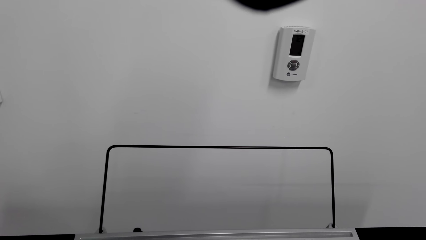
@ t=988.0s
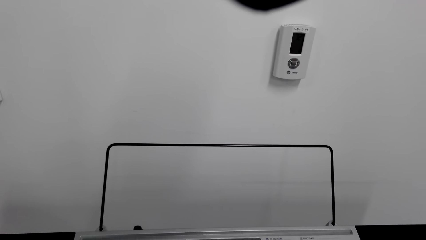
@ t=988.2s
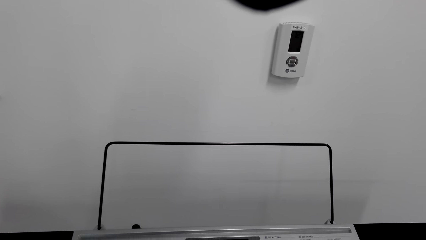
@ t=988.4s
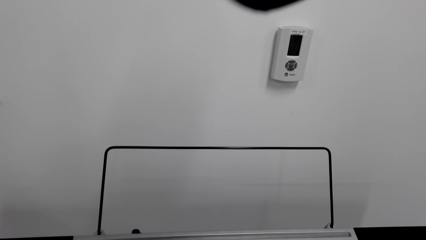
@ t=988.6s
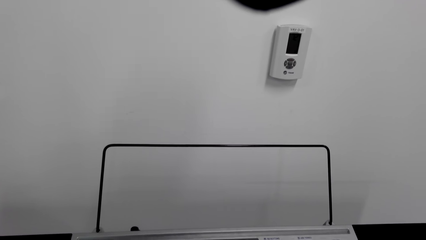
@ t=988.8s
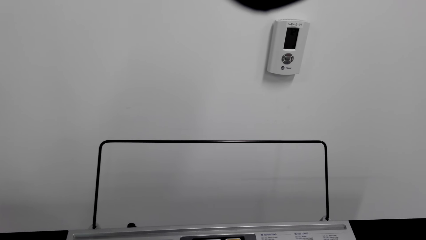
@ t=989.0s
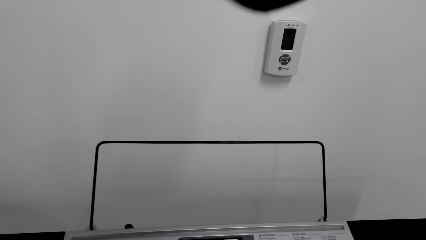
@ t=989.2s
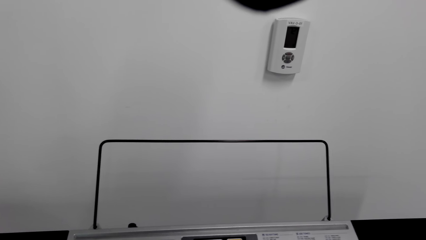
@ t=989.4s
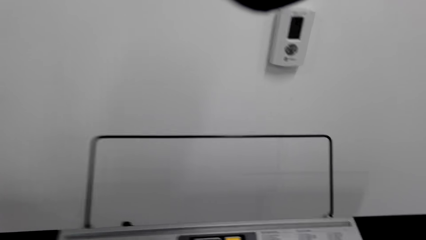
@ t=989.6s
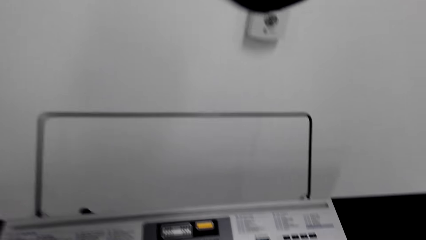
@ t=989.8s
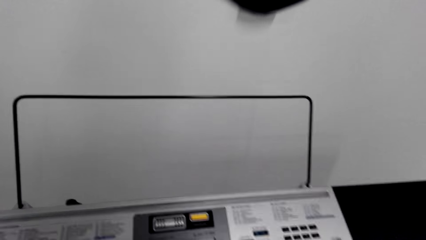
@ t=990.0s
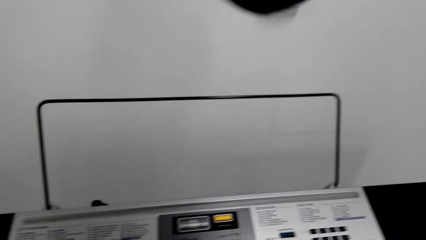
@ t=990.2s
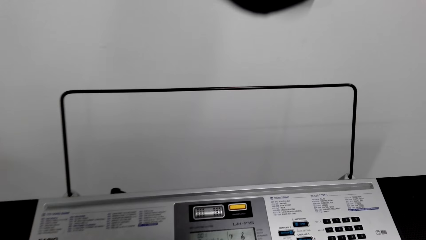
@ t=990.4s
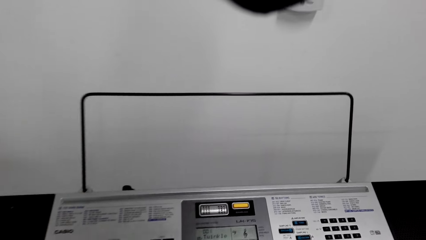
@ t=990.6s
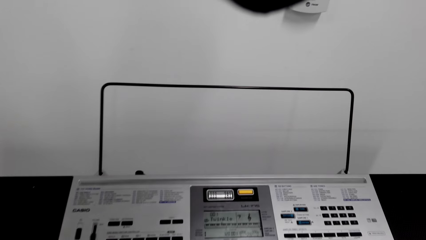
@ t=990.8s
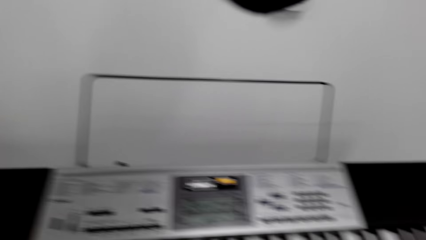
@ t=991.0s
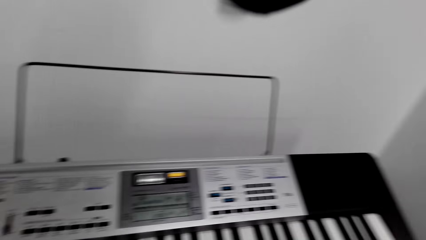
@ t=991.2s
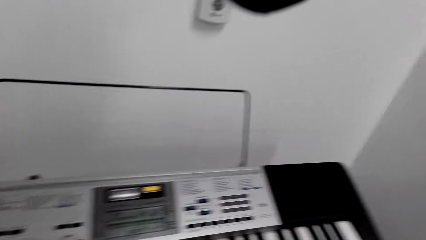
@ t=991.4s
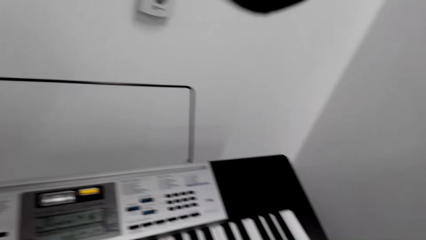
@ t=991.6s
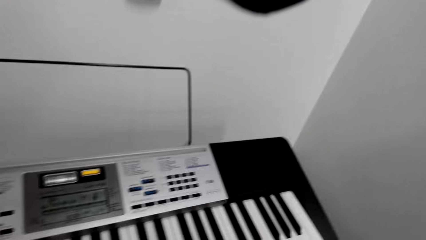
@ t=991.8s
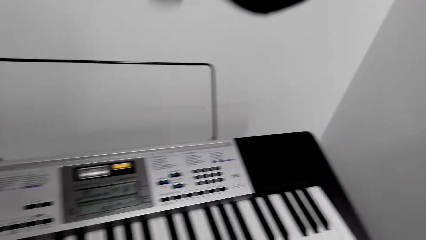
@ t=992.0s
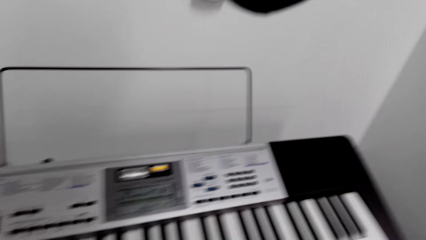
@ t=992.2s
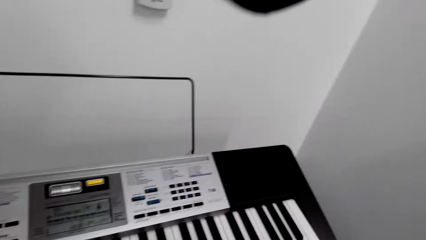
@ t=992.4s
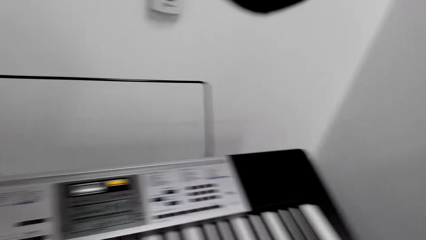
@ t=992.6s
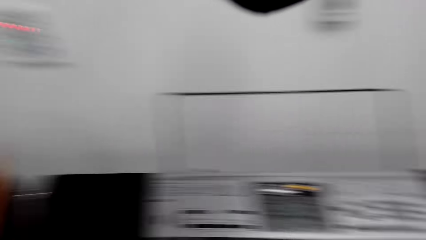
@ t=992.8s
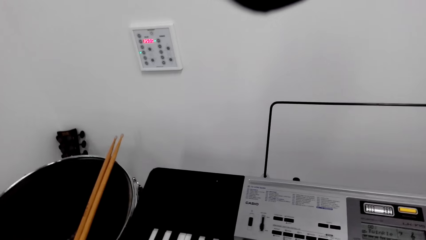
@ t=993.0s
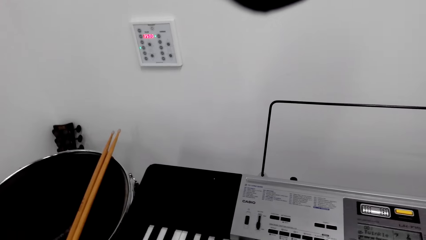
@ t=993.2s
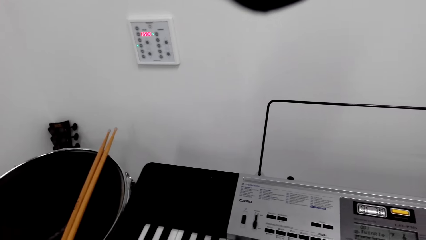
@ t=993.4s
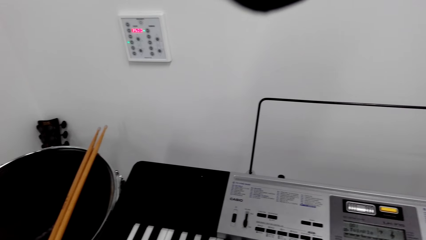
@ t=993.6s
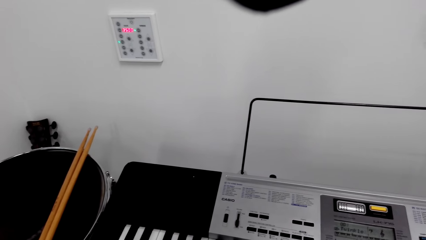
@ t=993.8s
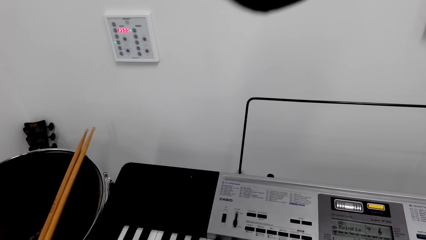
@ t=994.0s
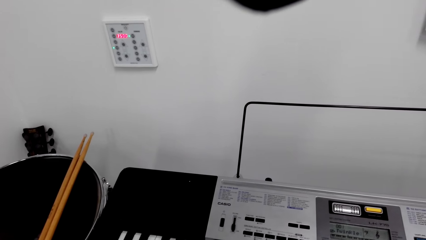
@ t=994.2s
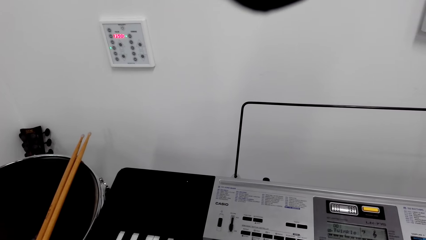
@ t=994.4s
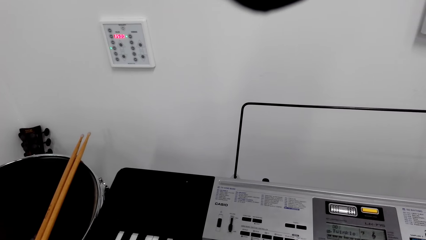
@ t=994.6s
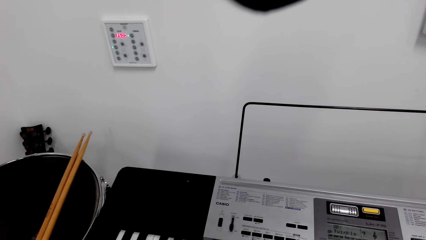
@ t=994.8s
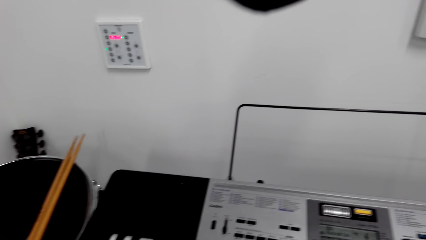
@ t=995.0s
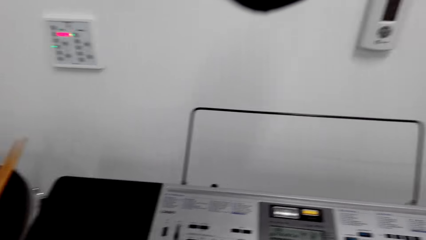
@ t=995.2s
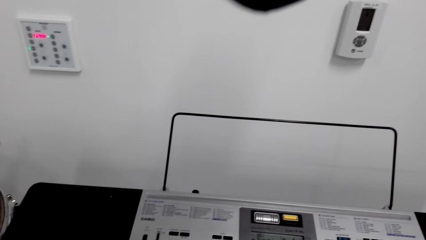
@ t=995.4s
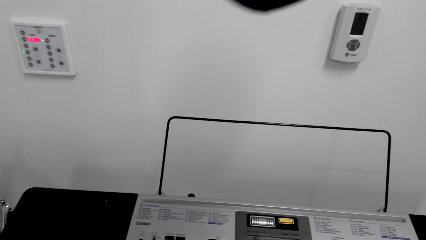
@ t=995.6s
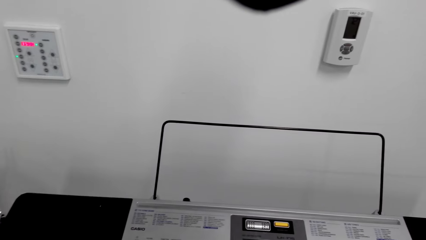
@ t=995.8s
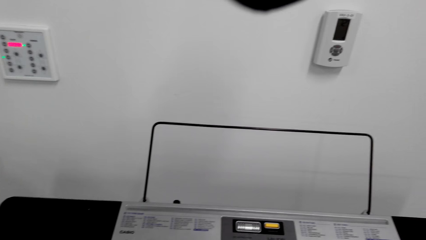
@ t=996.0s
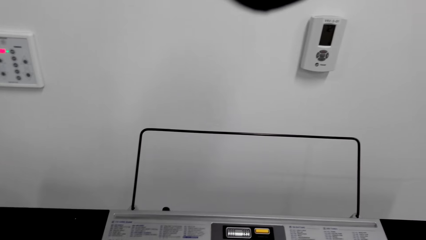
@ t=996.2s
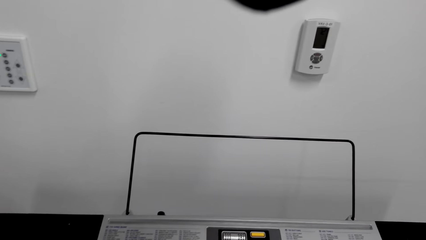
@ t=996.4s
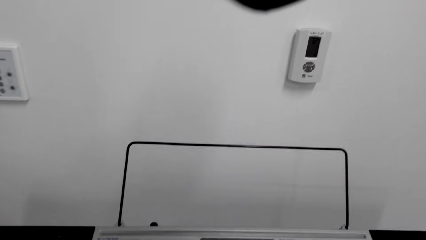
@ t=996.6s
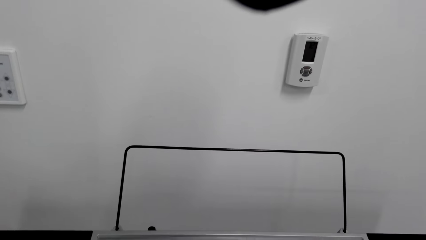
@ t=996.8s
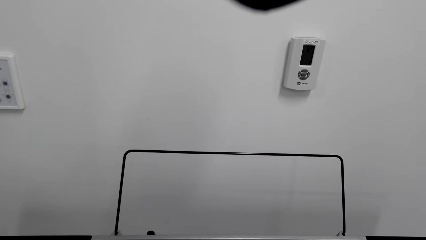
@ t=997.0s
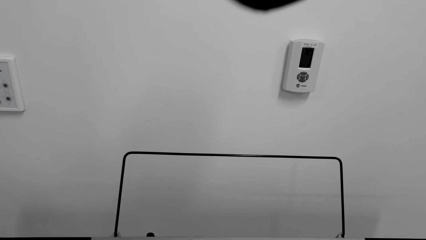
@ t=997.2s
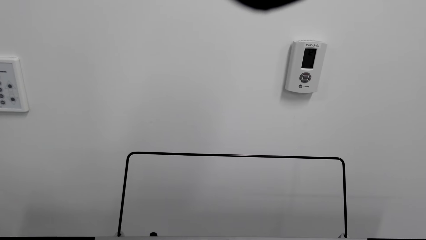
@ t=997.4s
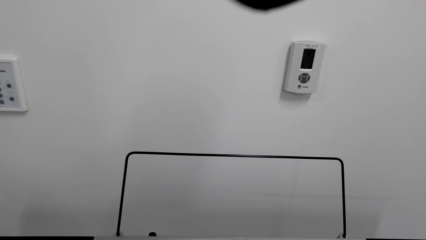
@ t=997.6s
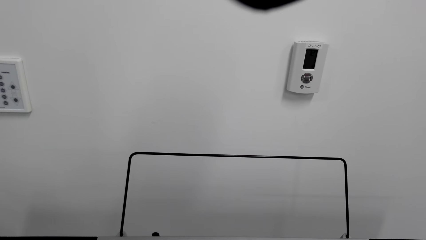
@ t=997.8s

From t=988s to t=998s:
The camera wearer plays a piano keyboard.

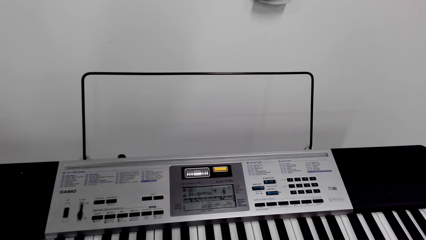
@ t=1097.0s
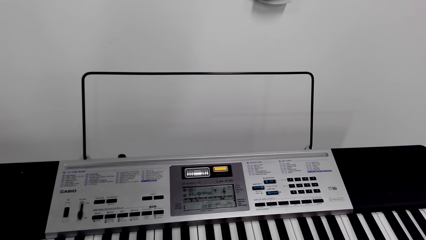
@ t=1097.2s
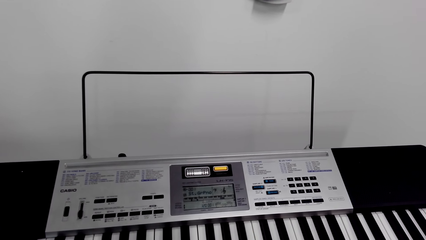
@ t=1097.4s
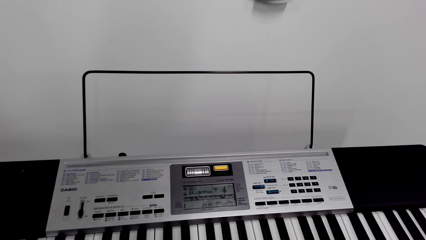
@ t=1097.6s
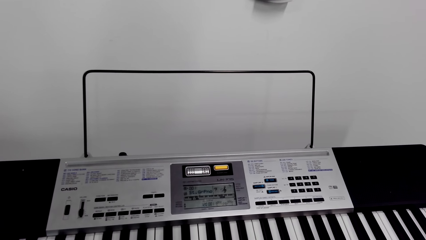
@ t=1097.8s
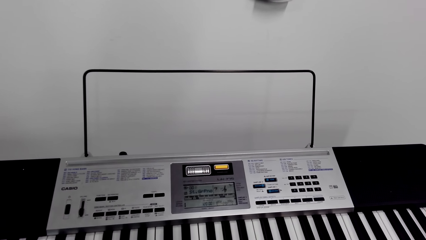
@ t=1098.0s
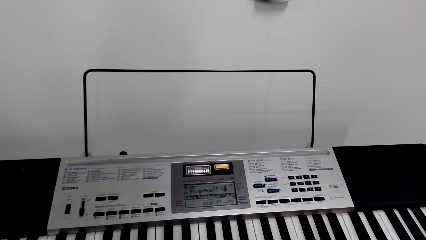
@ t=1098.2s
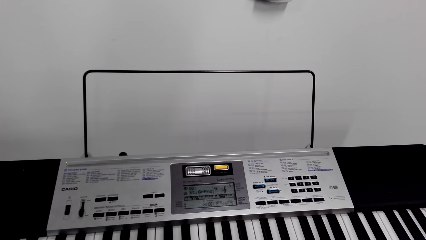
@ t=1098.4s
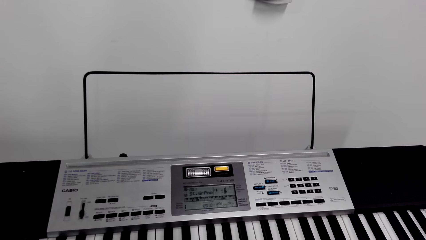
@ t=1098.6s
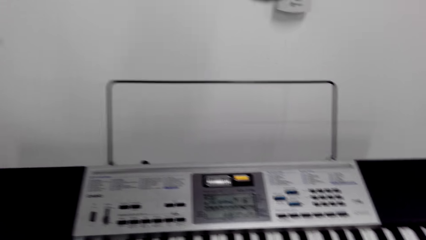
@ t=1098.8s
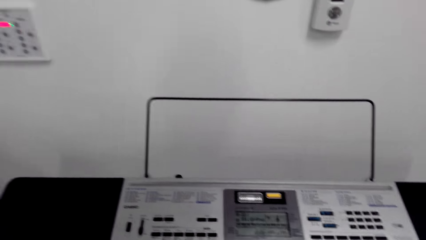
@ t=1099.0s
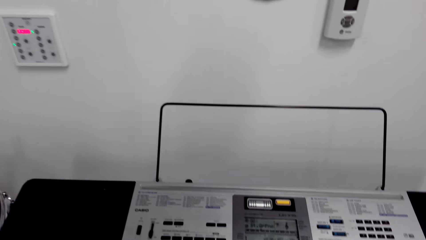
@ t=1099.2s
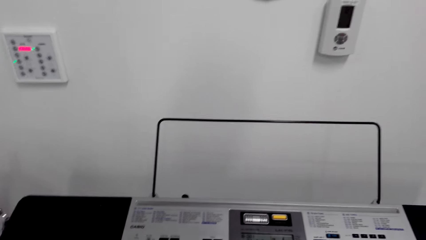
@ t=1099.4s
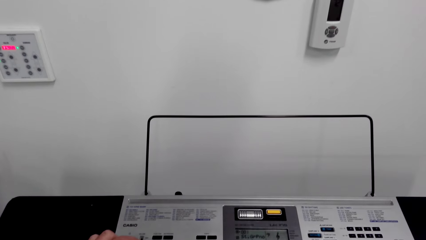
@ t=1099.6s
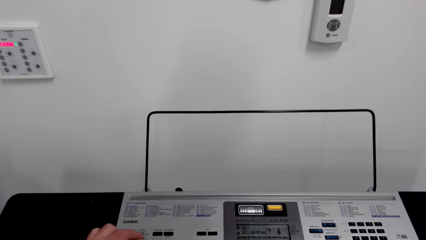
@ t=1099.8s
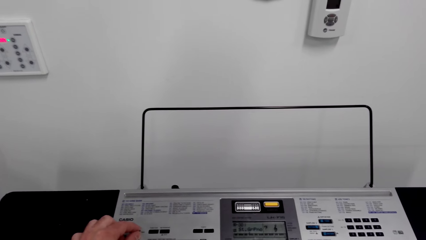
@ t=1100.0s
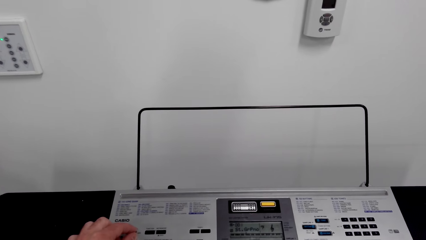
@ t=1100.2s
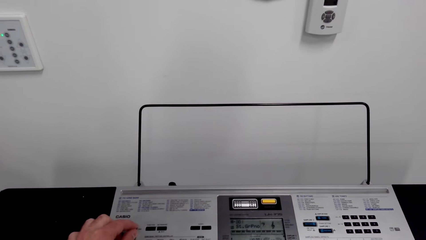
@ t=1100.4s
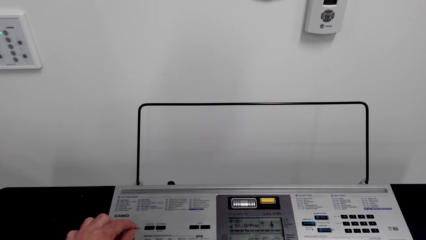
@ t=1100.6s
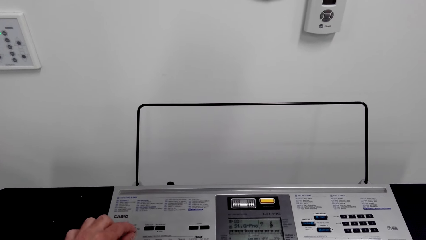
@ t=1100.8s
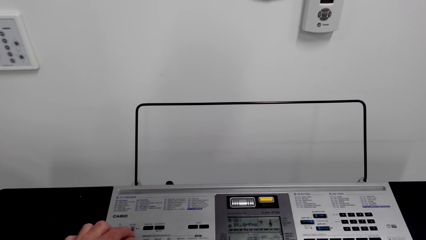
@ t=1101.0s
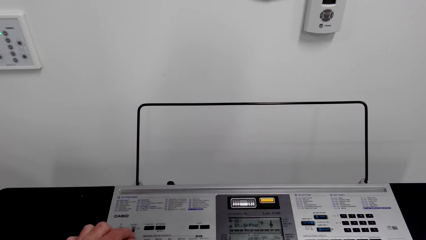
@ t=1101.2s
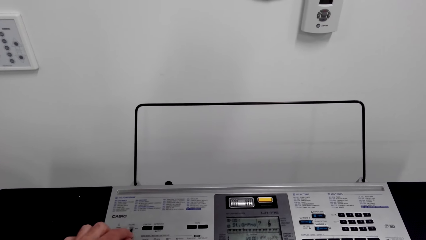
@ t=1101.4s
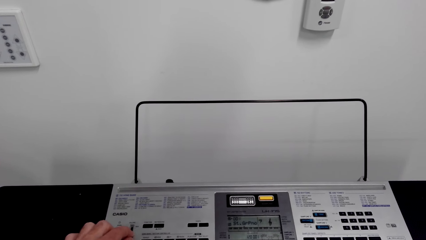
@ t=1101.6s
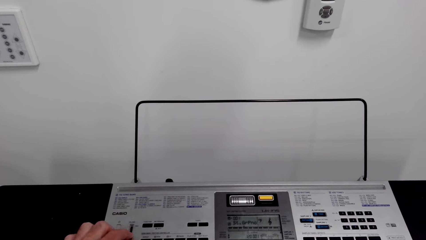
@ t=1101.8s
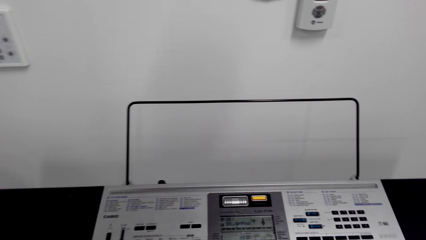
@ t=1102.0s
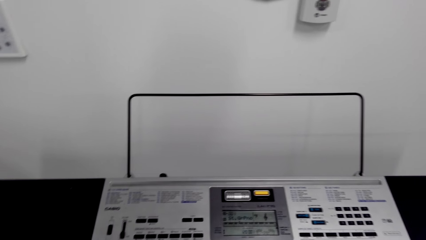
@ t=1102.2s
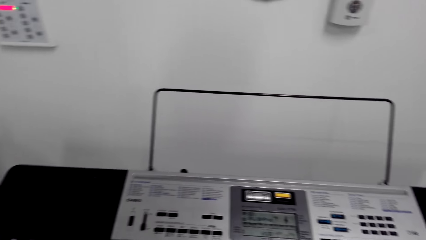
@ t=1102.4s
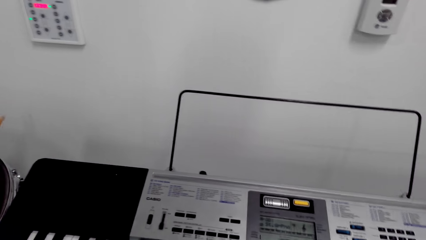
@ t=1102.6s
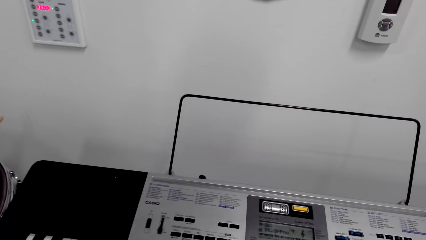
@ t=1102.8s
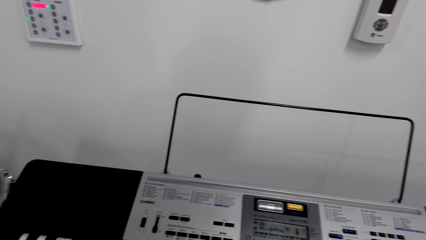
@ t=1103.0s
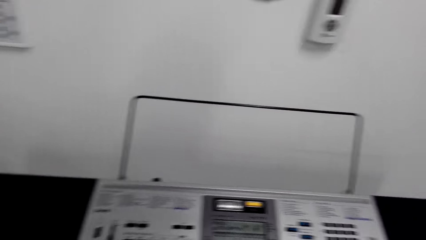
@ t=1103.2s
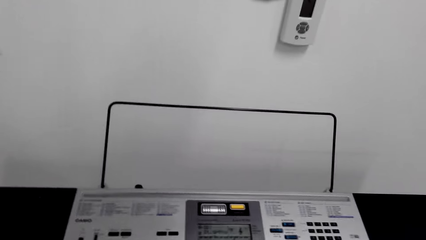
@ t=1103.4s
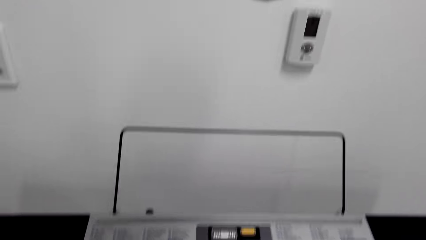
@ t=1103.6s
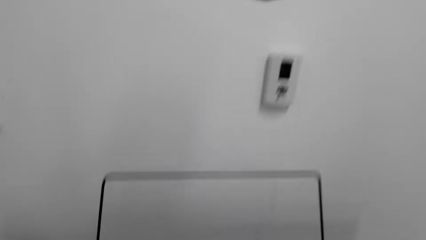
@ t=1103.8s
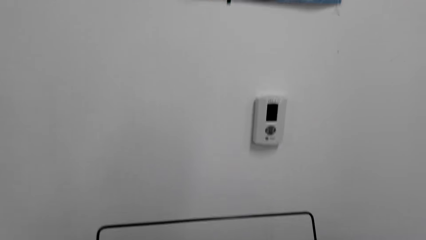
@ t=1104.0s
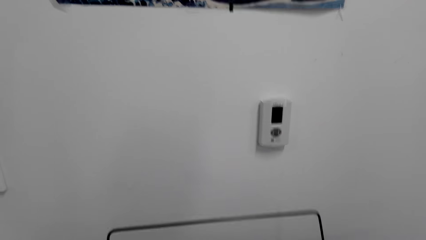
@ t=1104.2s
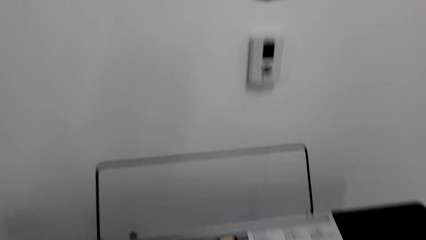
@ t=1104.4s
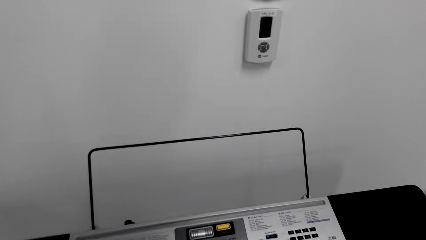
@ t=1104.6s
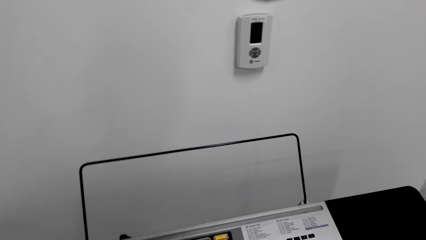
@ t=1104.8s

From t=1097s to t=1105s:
The camera wearer operates the piano keyboard. They press a button of the piano.
